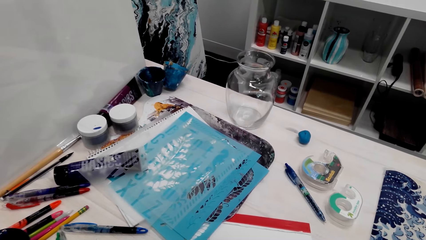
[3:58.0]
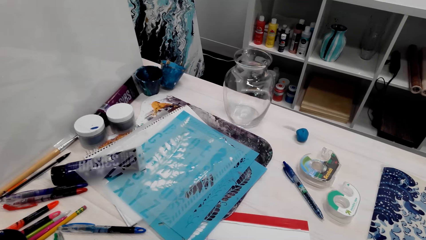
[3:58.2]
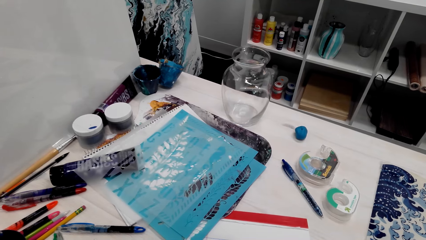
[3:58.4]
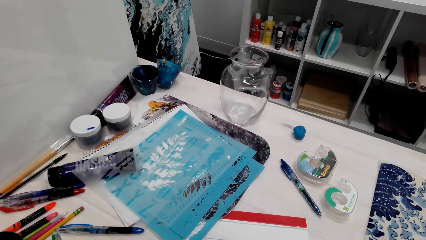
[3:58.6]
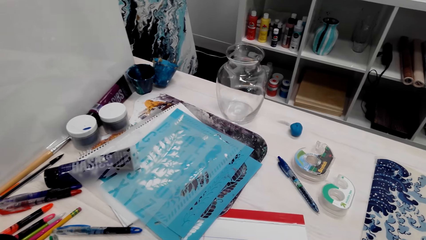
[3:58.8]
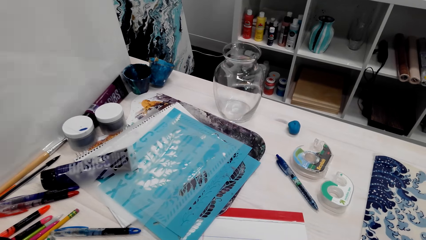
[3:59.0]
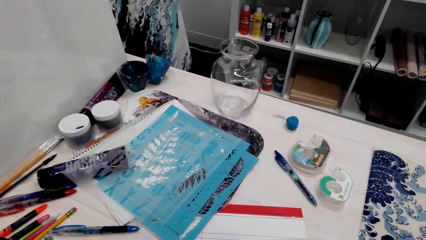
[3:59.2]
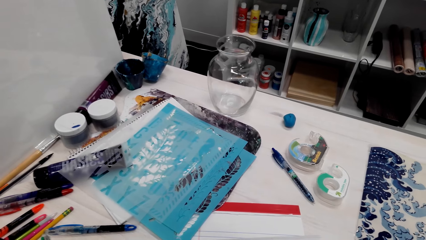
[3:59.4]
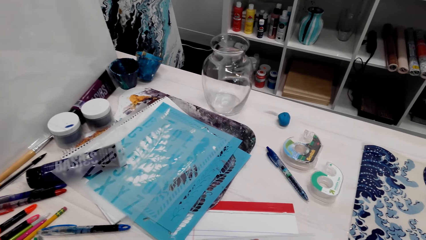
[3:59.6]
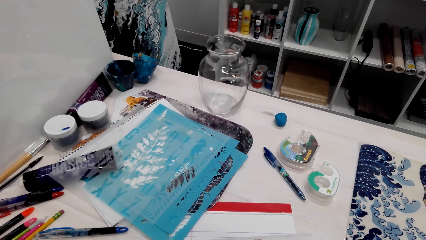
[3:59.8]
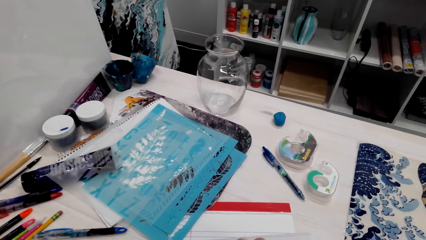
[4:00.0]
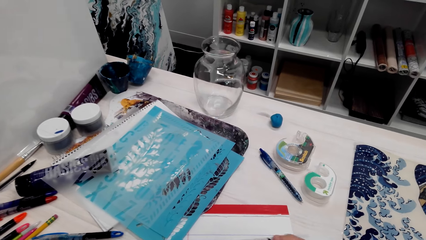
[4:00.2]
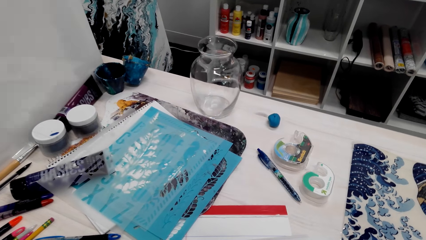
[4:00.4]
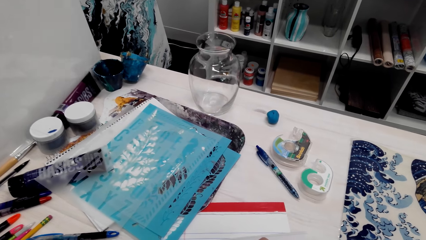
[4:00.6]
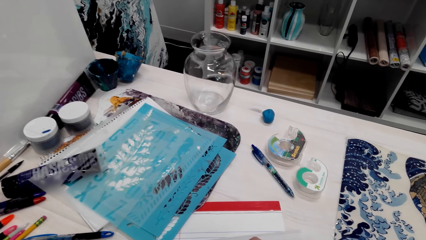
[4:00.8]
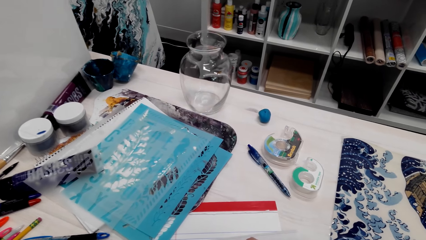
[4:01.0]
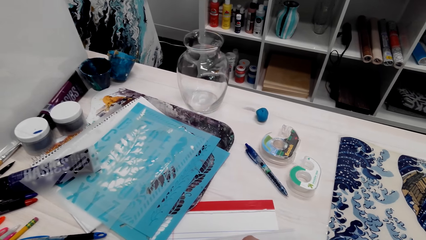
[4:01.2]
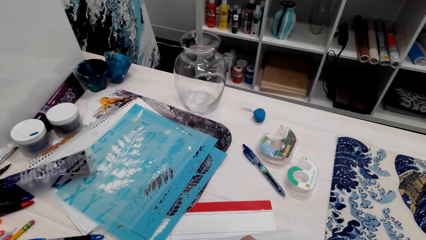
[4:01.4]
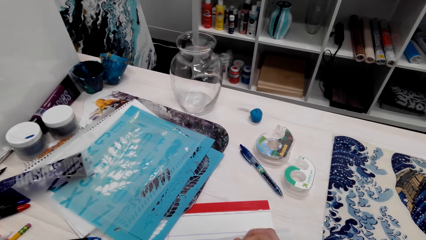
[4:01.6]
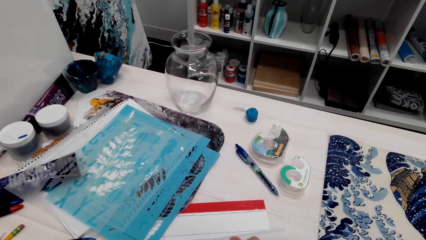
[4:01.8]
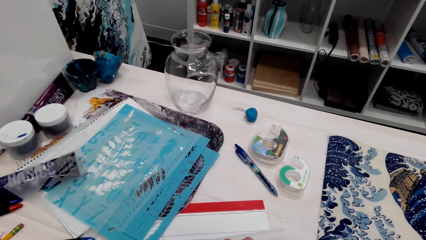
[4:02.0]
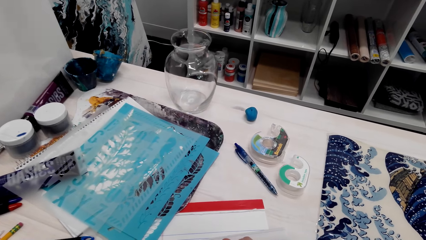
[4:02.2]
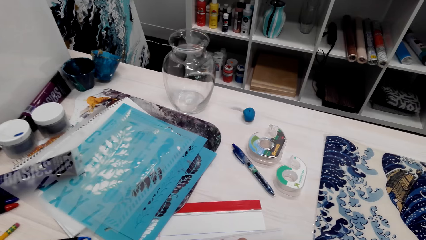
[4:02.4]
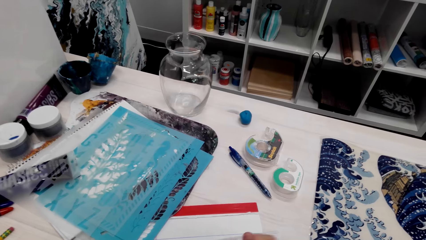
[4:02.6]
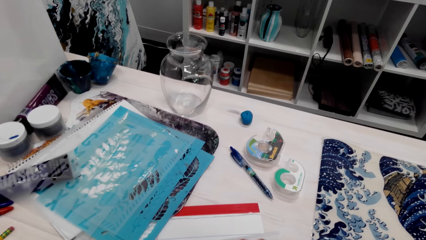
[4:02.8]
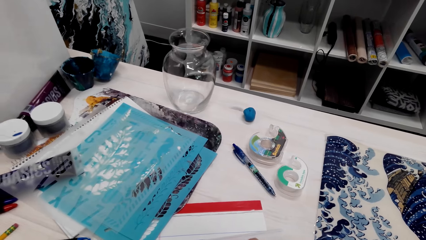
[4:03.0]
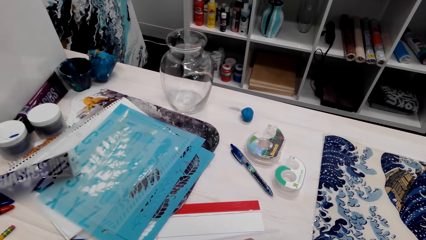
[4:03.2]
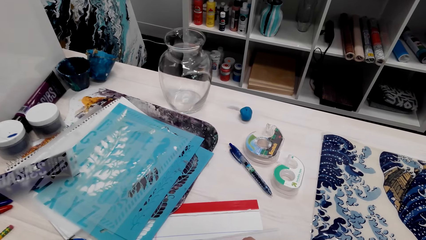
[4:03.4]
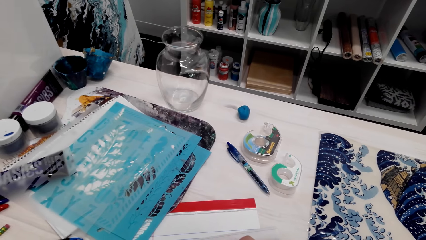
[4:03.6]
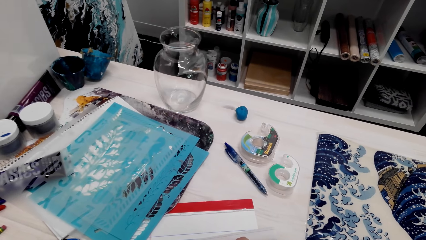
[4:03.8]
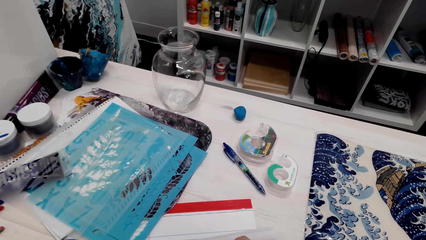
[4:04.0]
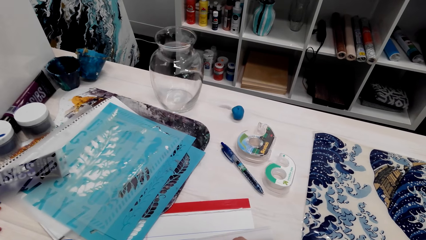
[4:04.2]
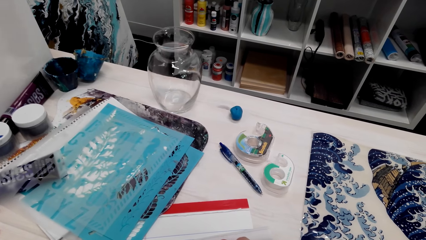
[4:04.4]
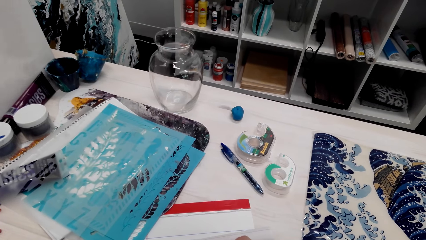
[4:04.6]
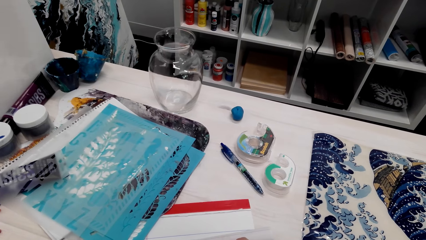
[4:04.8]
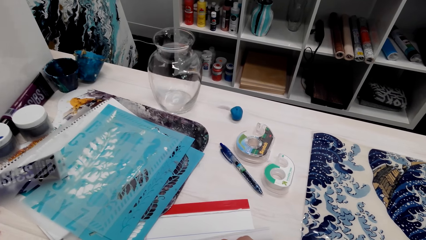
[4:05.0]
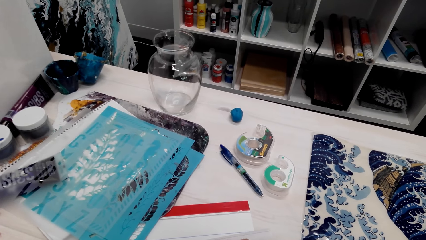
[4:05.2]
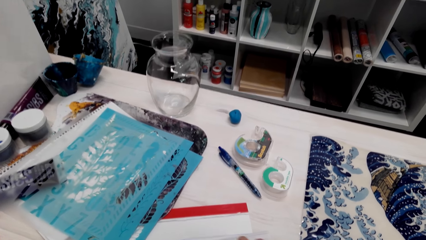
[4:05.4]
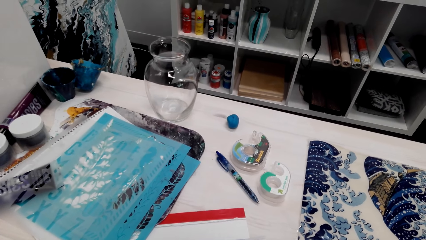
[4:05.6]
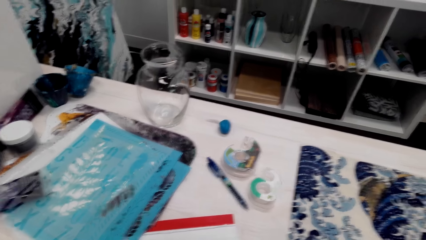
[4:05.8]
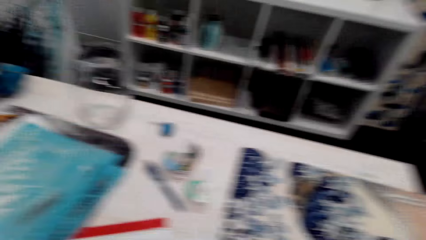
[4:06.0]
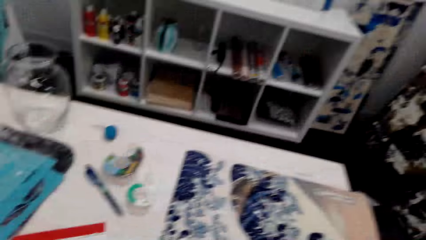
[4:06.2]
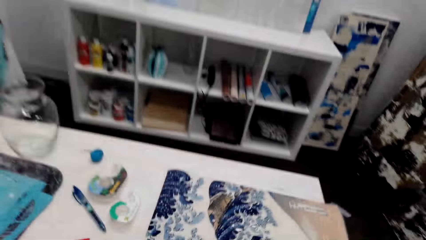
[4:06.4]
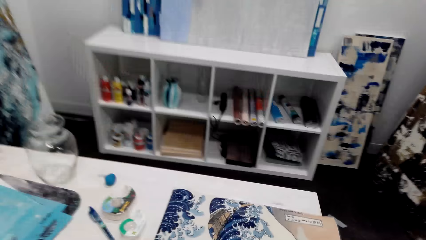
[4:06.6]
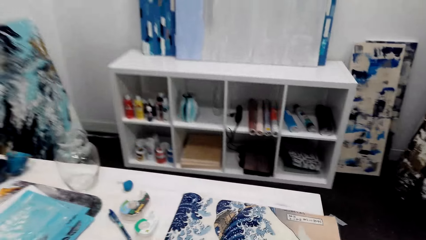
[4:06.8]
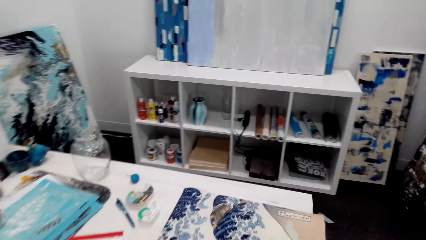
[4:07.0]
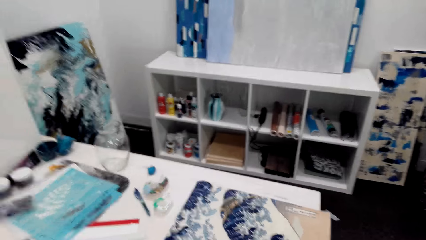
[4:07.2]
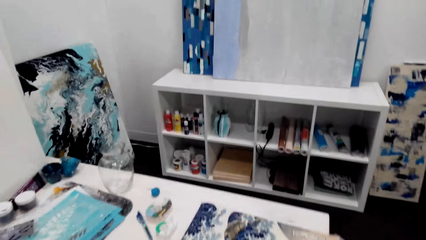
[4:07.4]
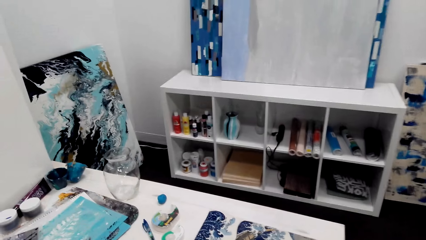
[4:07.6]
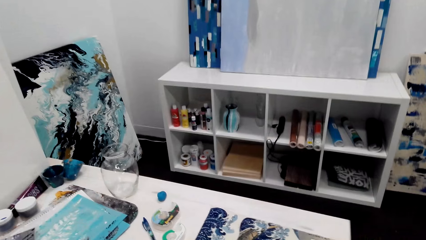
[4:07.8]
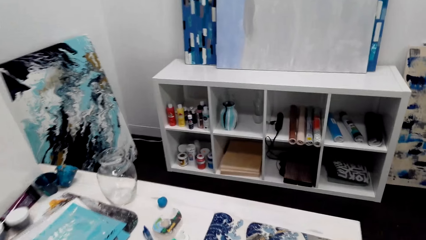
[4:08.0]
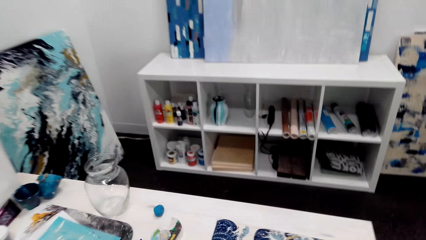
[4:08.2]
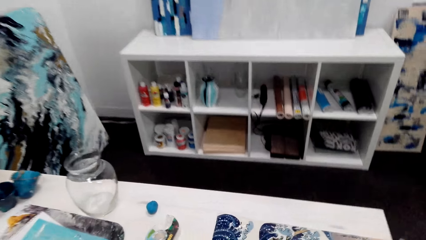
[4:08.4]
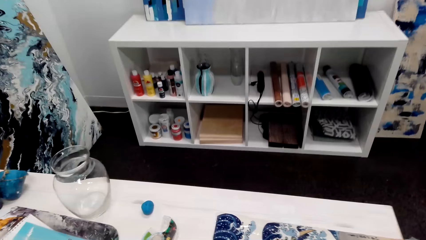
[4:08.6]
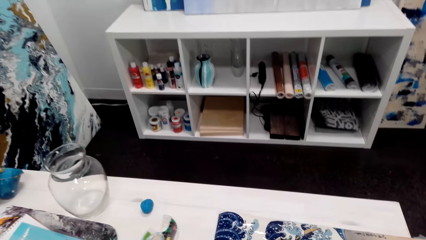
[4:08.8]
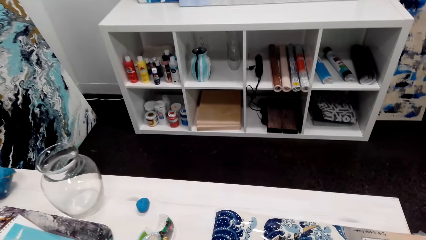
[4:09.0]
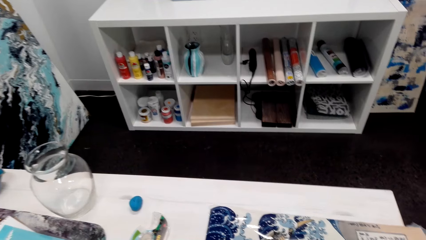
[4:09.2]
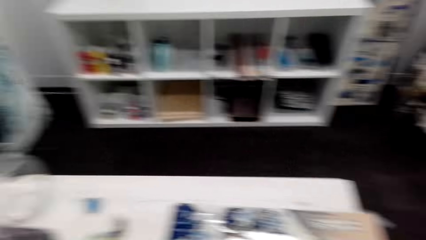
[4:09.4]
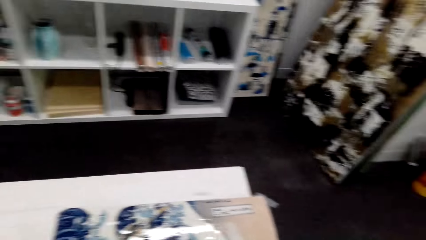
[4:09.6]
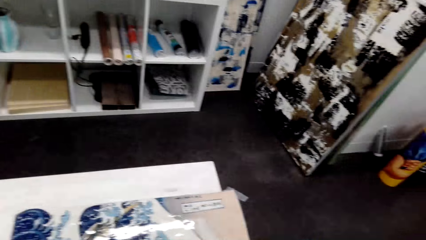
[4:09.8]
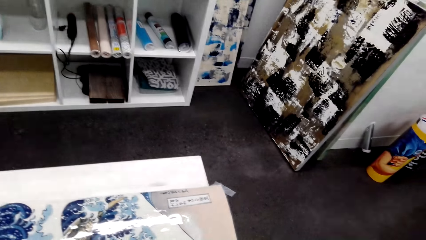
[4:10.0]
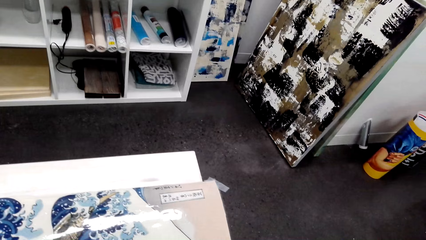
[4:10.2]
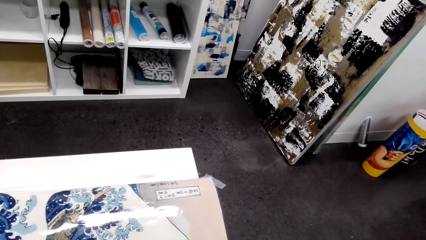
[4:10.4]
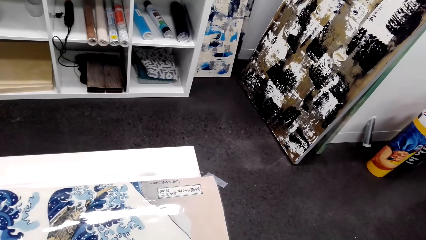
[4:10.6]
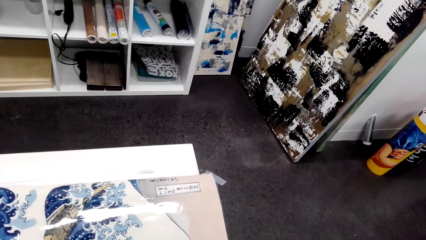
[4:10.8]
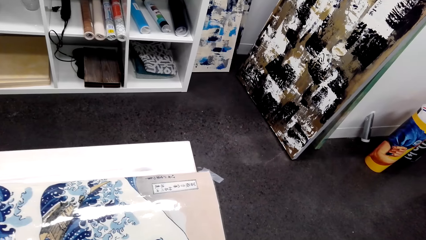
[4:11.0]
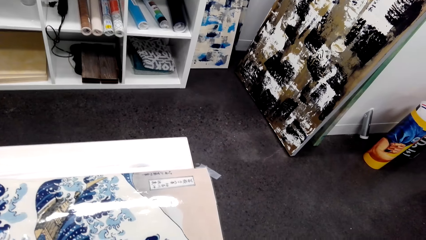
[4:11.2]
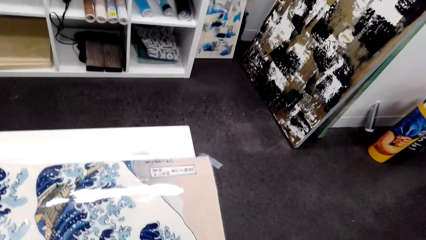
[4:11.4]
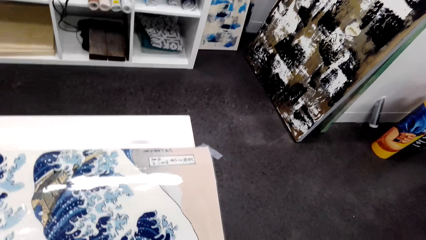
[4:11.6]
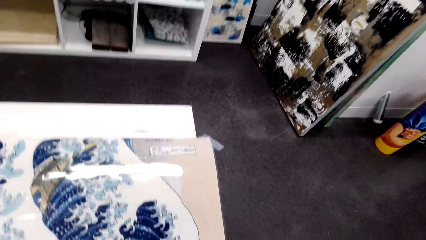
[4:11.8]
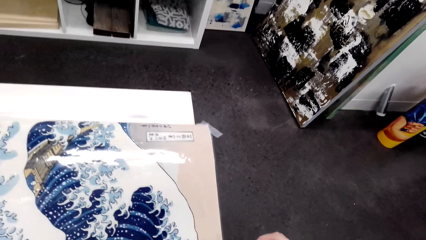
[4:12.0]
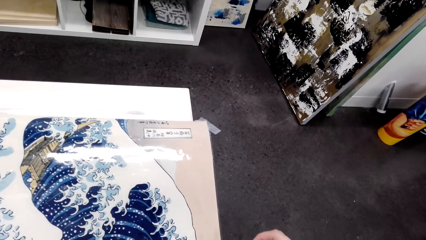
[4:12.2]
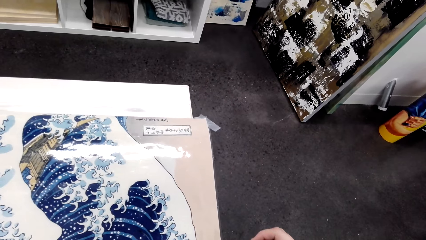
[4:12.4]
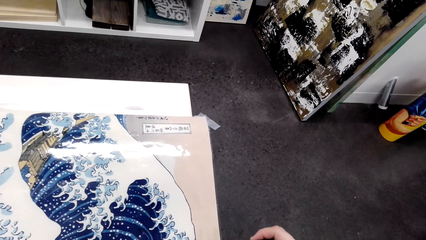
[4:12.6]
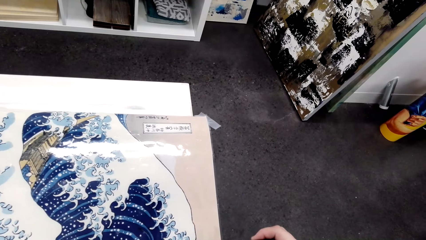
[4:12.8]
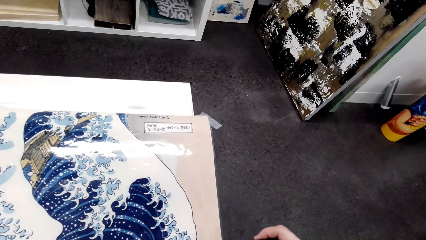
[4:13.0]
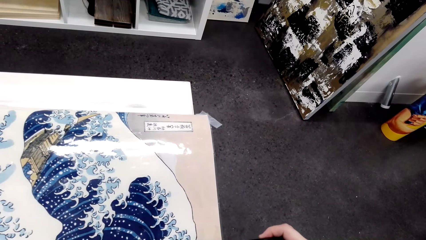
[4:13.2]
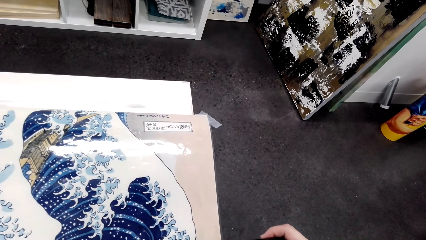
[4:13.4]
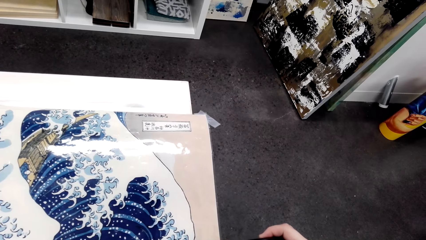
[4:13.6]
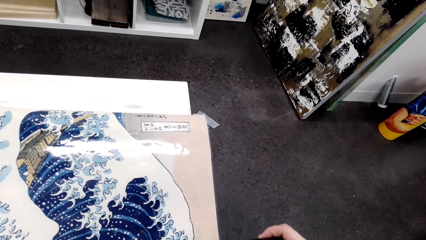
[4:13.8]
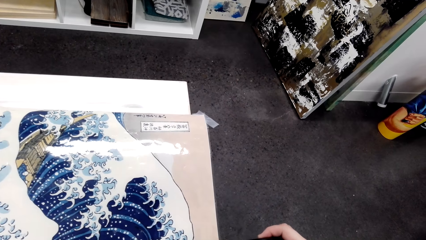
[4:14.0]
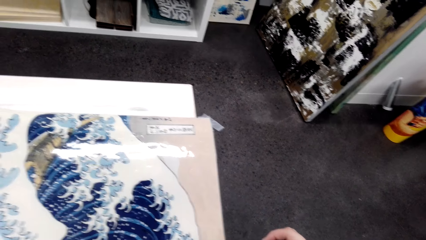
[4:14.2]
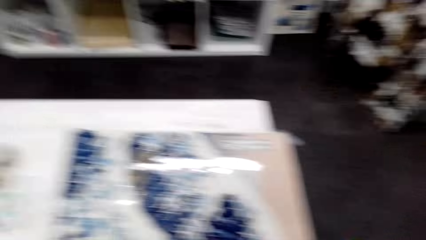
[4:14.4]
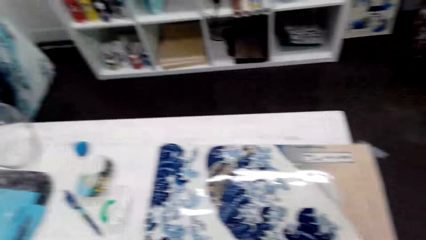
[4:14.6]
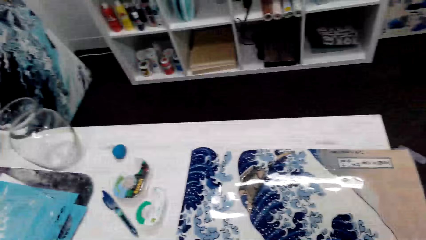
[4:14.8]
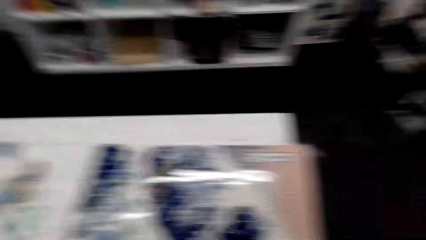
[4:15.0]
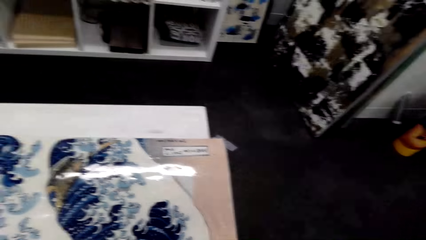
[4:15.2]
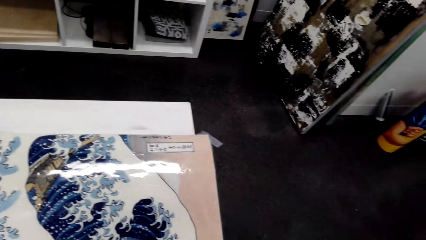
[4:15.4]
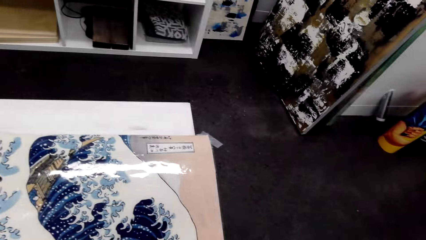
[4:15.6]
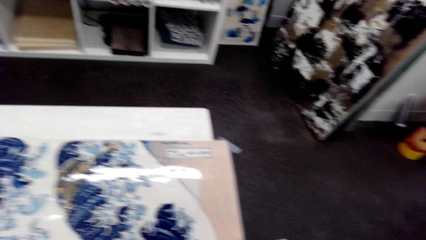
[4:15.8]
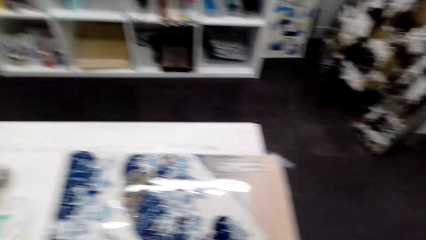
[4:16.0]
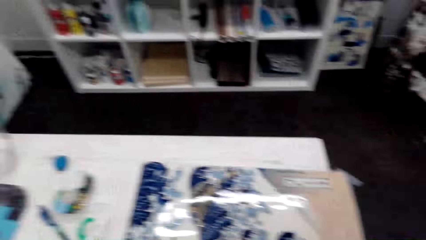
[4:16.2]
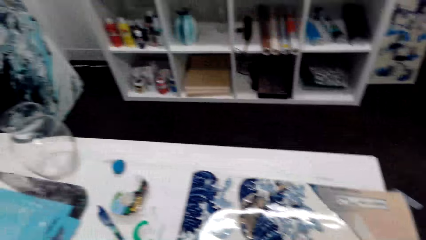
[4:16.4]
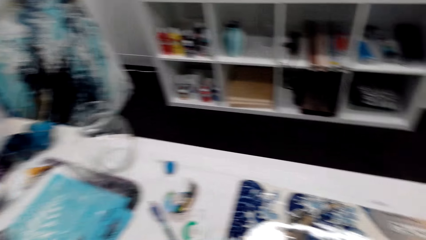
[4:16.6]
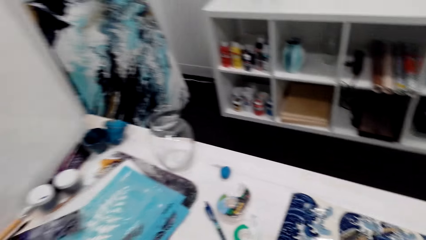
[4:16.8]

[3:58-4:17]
The camera wearer writes on paper with a pen. They measure the poster with the tape measure.
